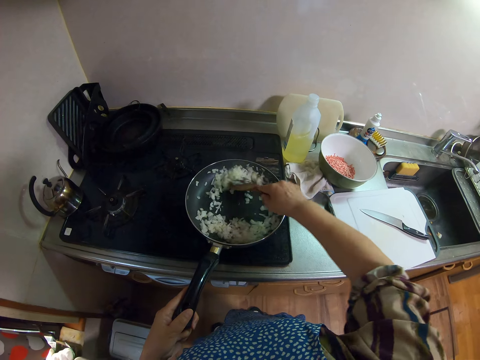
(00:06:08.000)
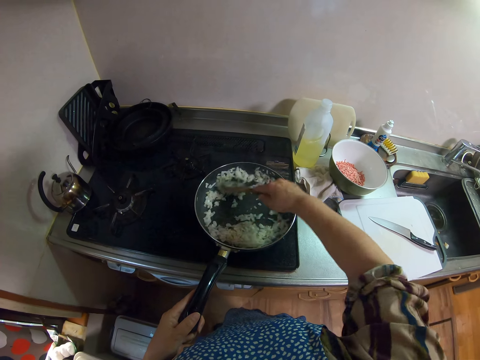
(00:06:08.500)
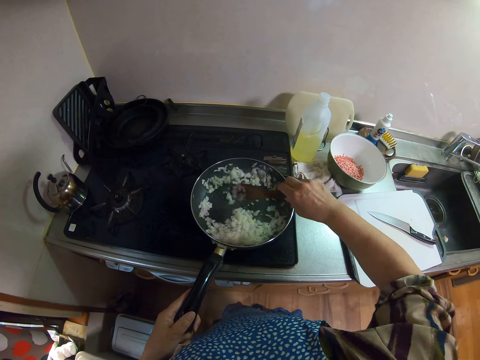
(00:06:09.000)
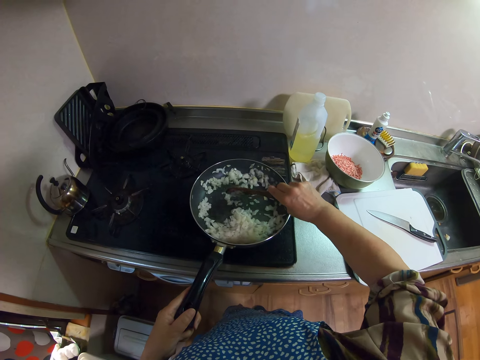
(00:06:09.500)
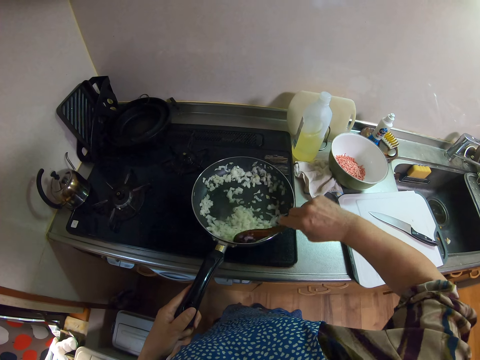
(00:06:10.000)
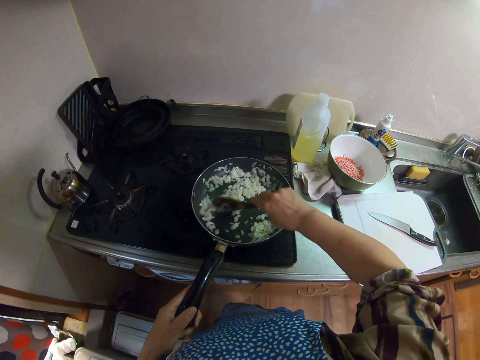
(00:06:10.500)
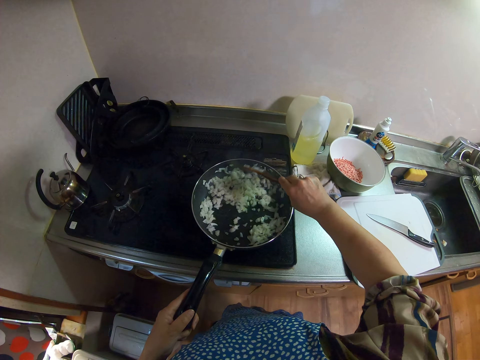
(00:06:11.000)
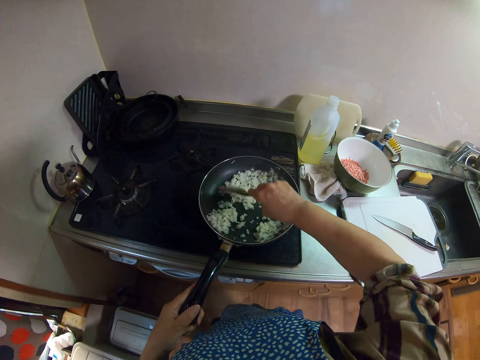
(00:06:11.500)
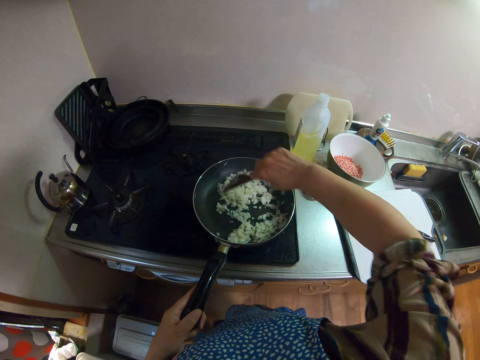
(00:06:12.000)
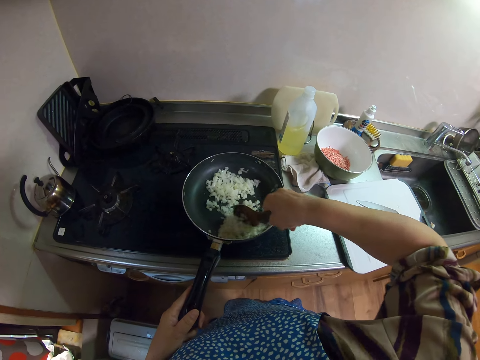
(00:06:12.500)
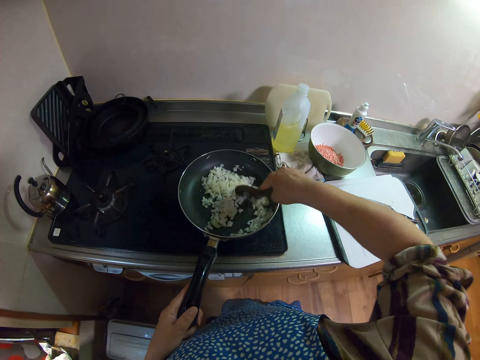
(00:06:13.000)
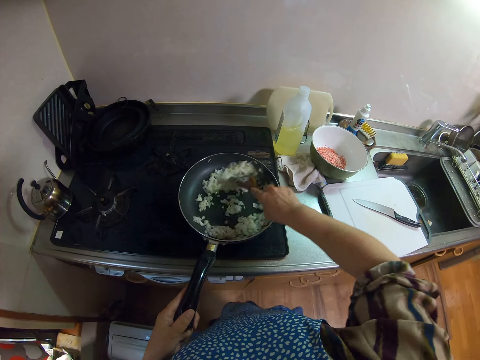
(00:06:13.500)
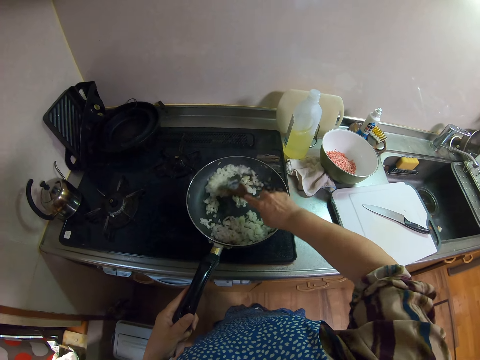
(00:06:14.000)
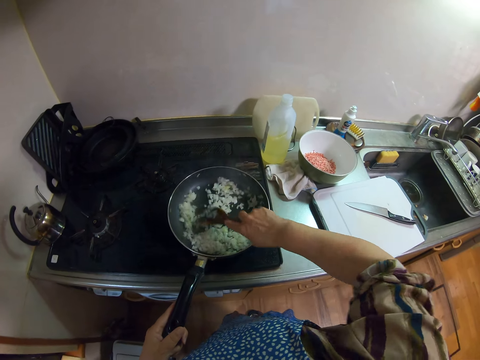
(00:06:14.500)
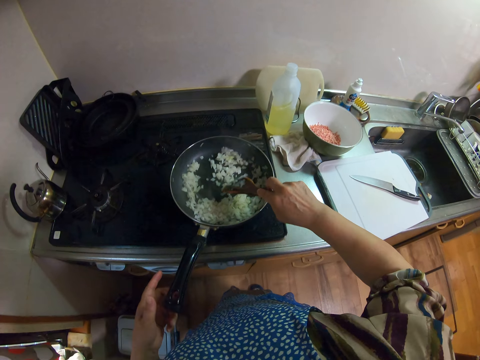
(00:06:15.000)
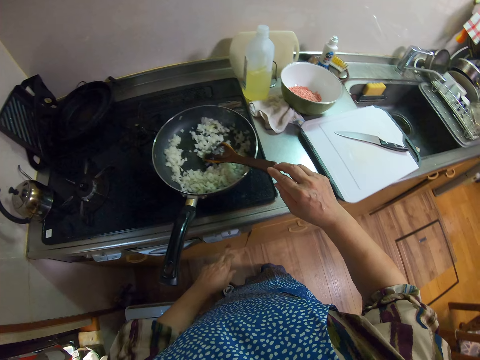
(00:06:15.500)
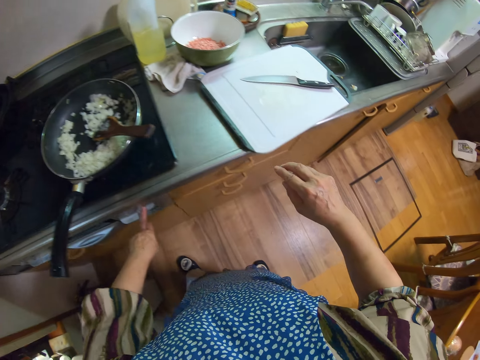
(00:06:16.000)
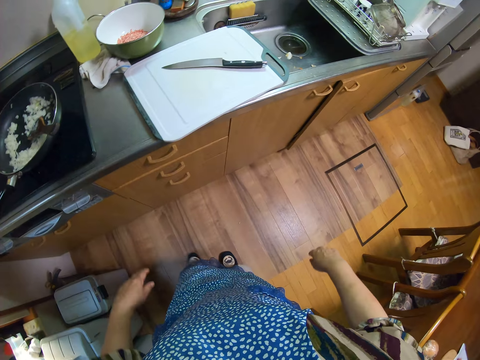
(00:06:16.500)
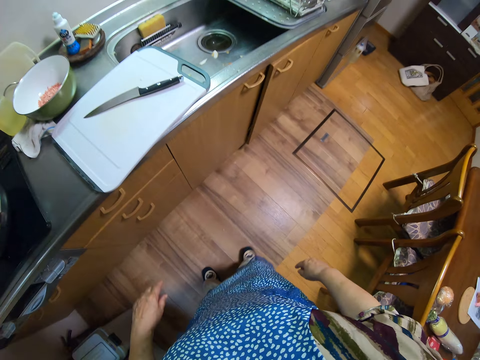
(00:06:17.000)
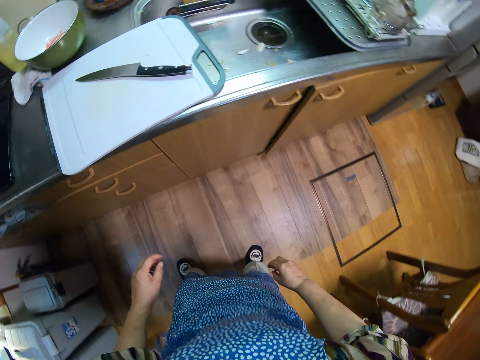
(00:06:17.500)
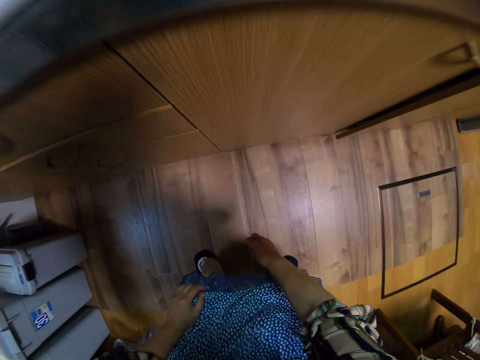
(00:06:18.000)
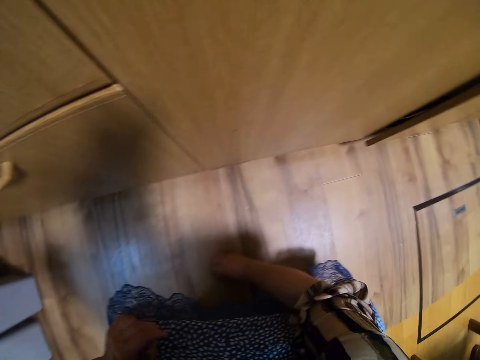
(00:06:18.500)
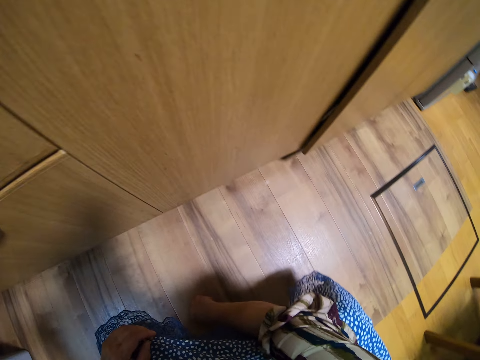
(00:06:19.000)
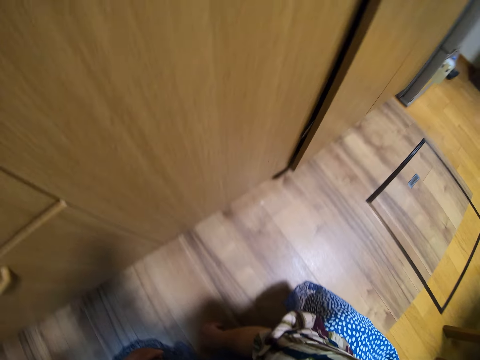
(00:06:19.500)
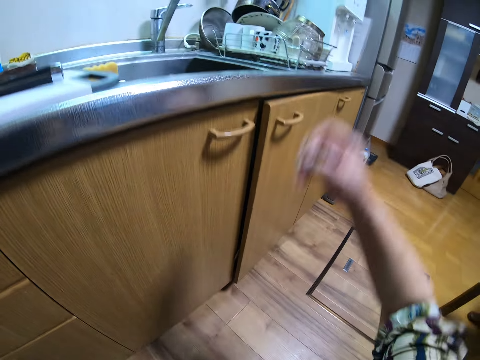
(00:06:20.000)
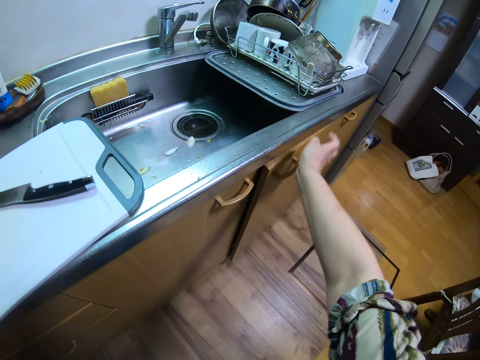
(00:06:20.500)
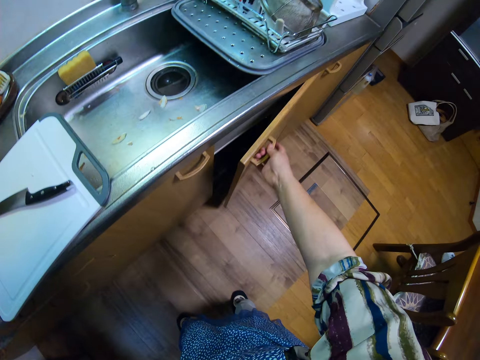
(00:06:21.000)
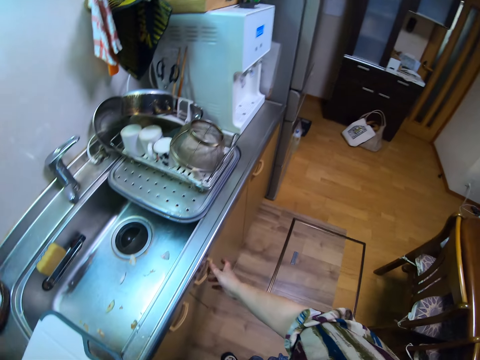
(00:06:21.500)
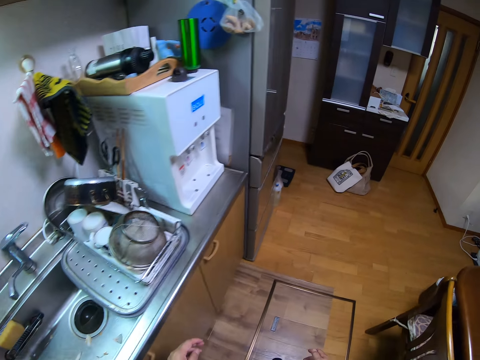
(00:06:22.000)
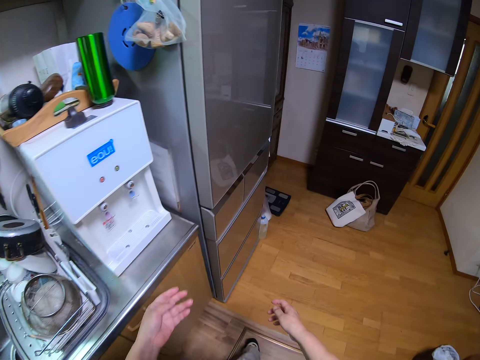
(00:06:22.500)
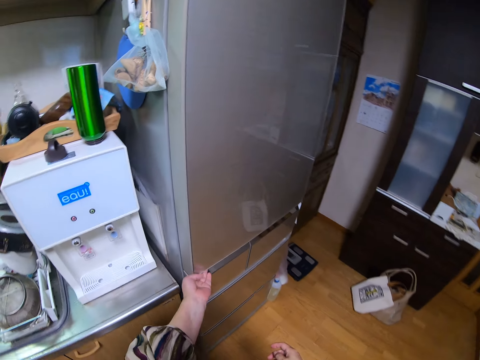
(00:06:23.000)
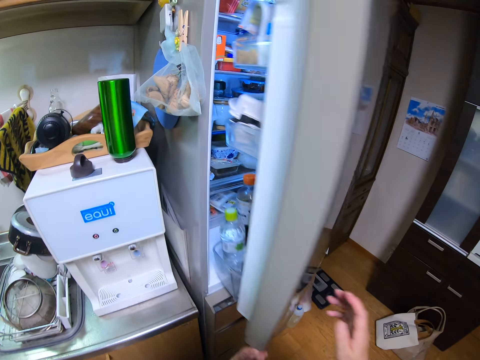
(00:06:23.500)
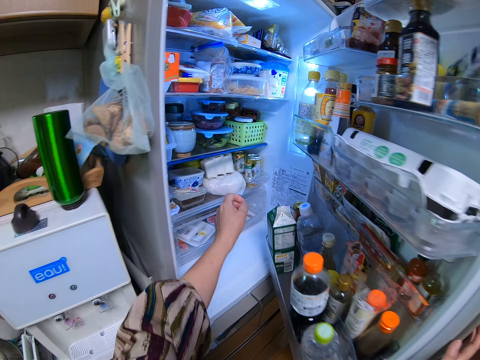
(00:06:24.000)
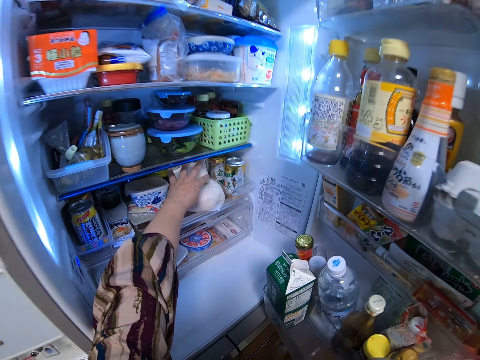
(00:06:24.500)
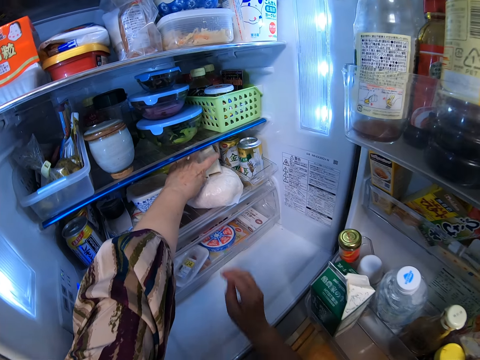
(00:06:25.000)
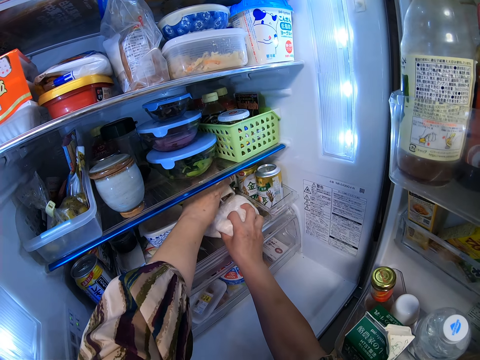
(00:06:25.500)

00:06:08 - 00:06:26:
The camera wearer hits the pan with a wooden spoon. They stir the onions. They turn off the range cooker. They touch the button. They move a step. They bend to the ground. They pick up onions from the ground. They squat. They drop the onions in the sink. They stand from the ground. They open a cabinet beneath the sink. They close the cabinet. They walk to the fridge by the right of the sink. They open the fridge. They take a nylon of white vegetables.

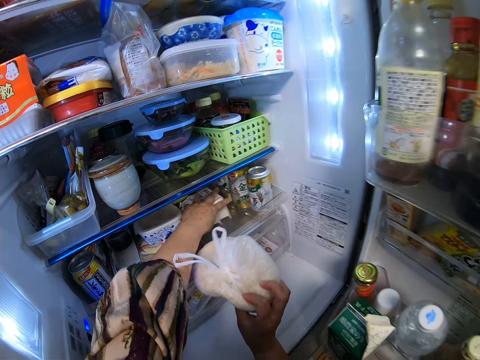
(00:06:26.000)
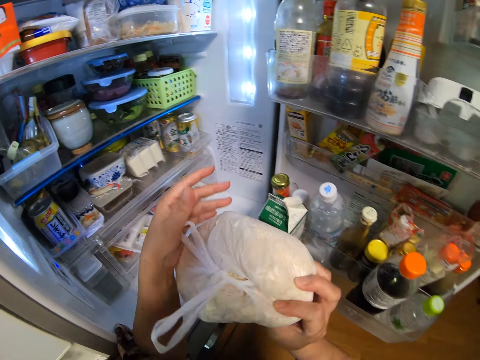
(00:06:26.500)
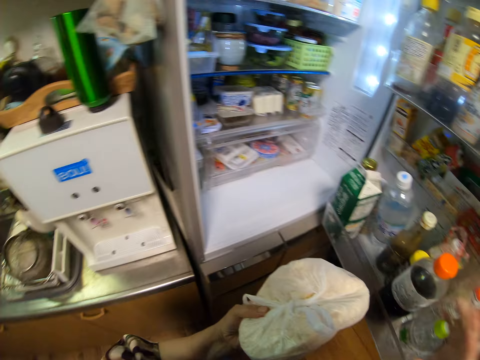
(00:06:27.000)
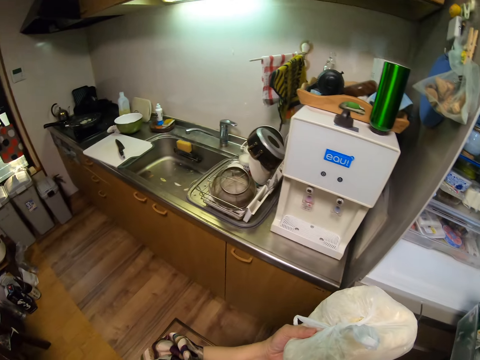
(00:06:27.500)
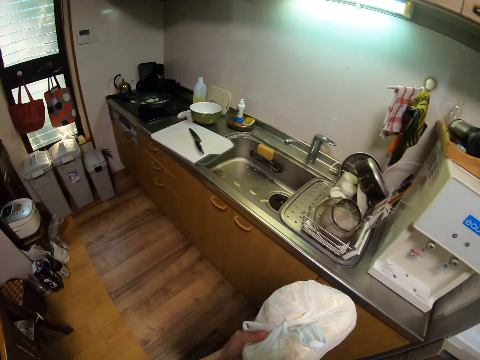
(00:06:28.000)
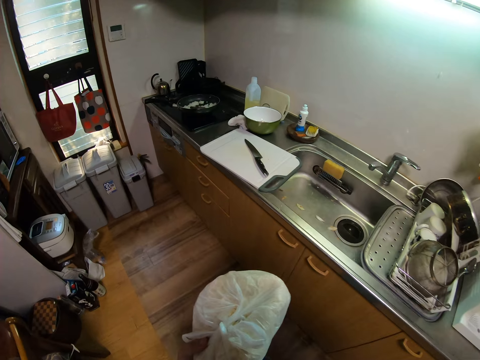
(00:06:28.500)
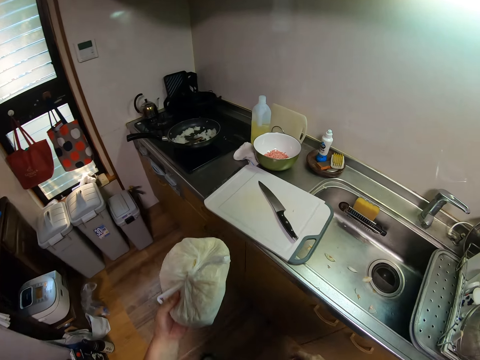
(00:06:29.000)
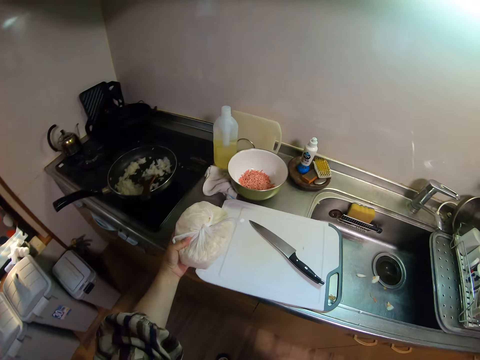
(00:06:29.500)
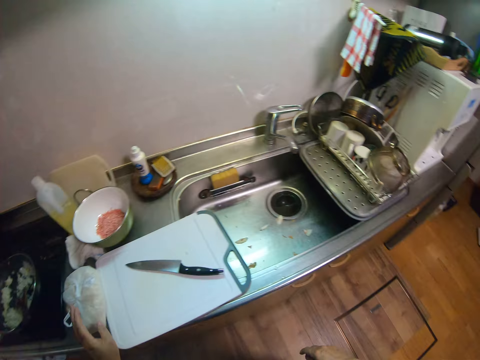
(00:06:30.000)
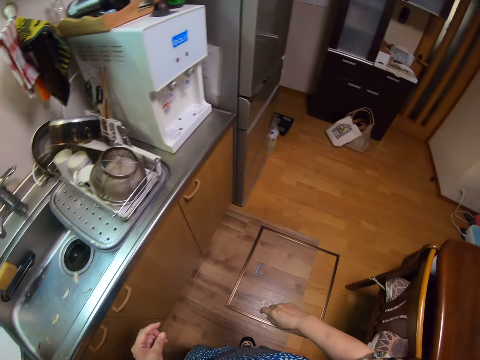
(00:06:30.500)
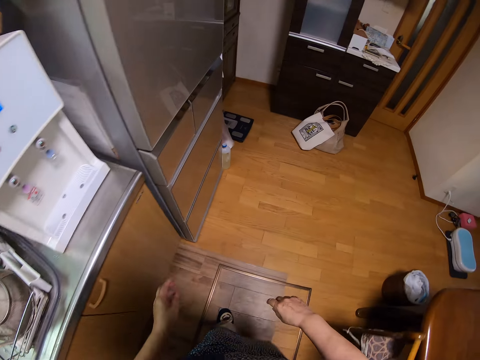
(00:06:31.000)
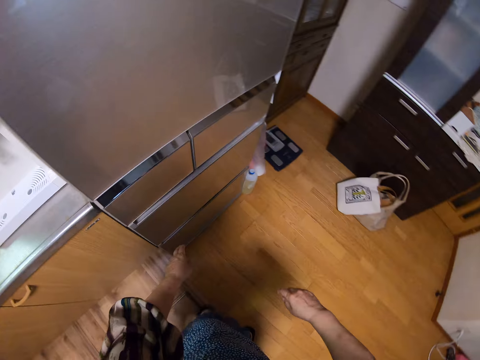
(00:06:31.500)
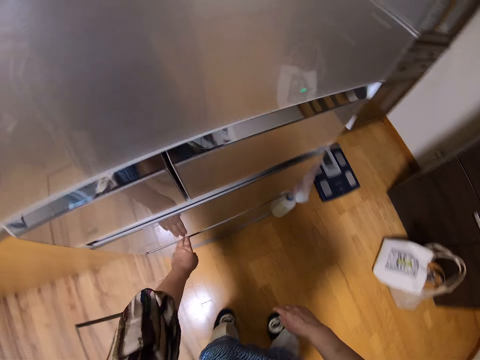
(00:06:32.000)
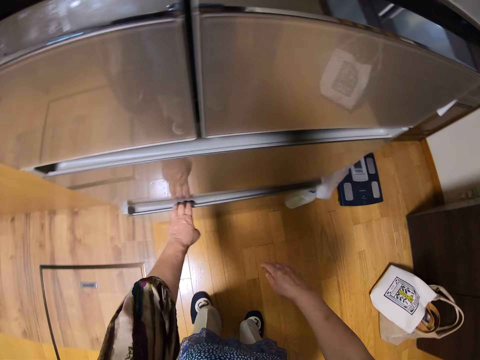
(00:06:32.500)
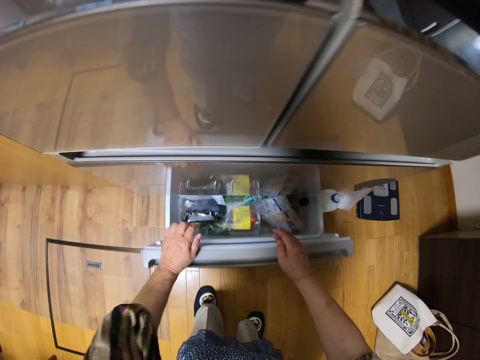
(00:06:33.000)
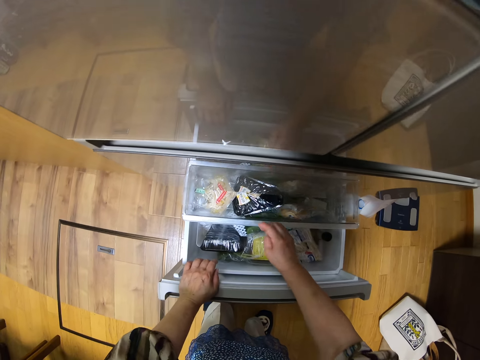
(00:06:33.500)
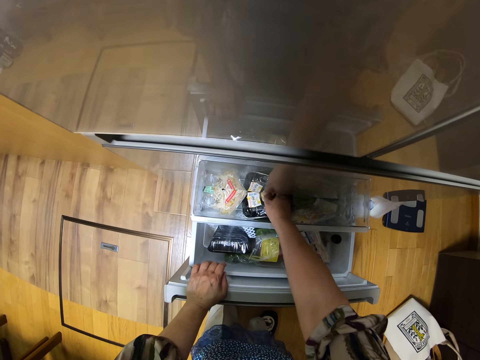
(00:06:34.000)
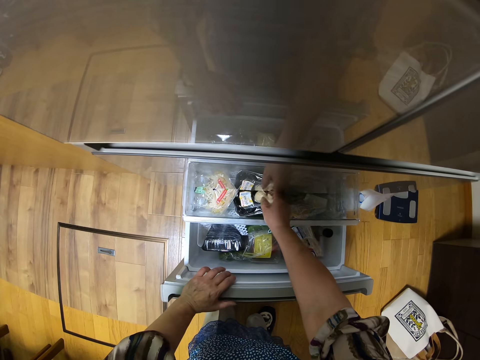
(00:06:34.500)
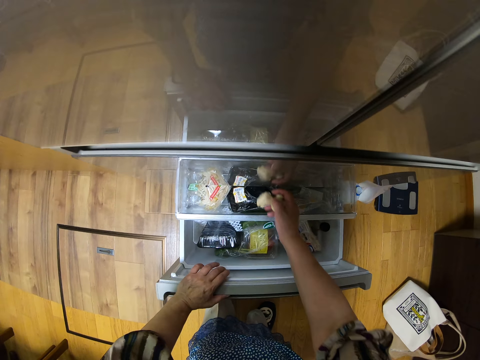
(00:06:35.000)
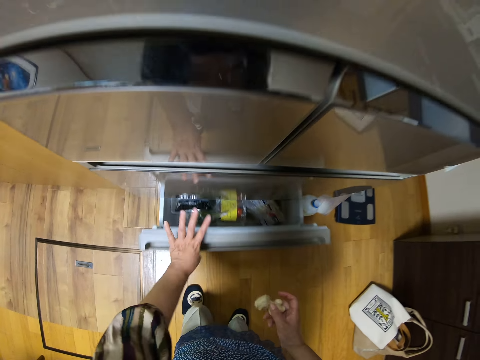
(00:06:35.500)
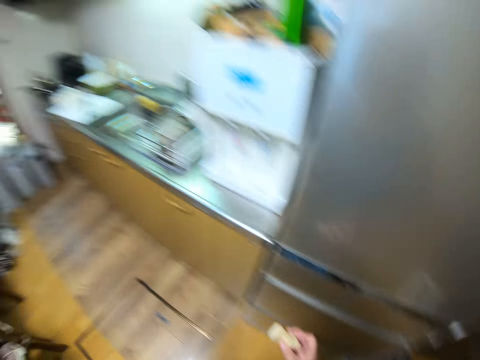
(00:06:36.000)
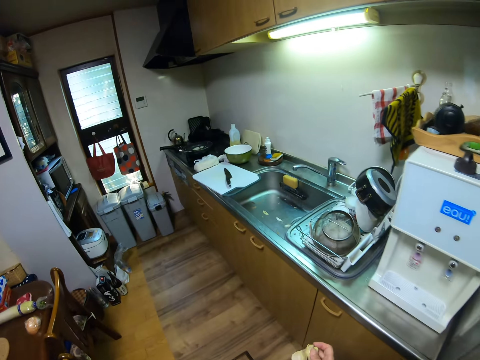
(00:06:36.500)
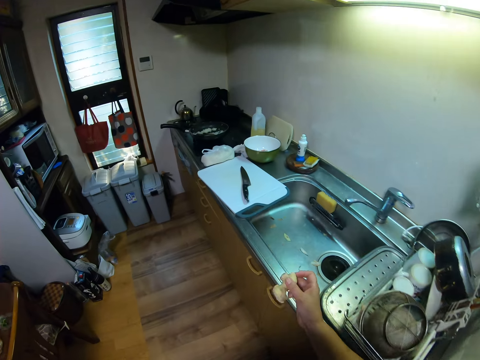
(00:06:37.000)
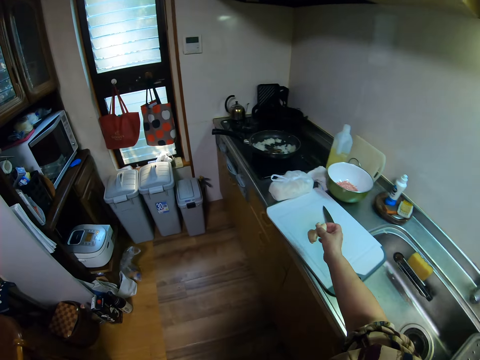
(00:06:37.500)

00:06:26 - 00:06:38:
The camera wearer closes the fridge. They walk to the sink area. They drop the nylon of white vegetables on the cutting board. They walk to the fridge. They open the lower compartment of the fridge. They look at the lower compartment. They take a ginger piece from the lower compartment. They close the lower compartment of the fridge. They walk to the sink area.
